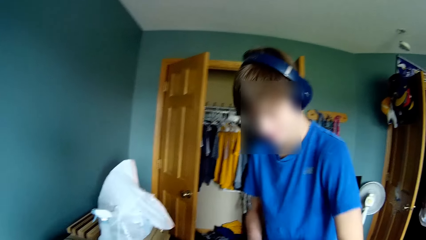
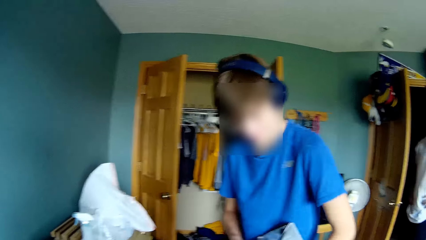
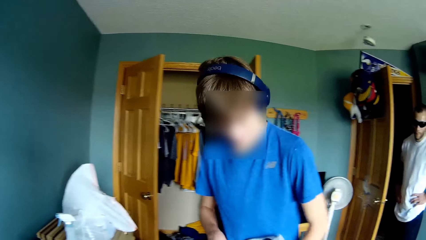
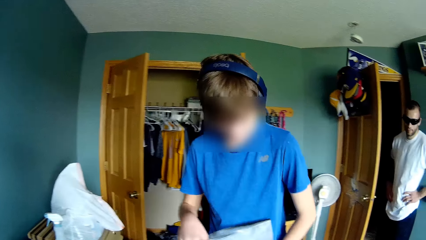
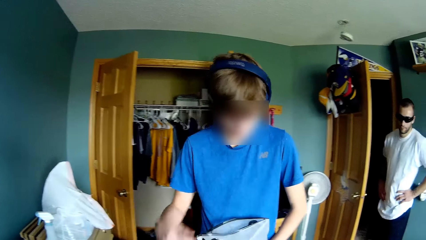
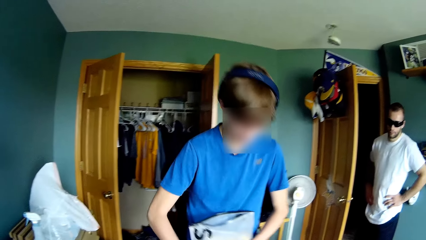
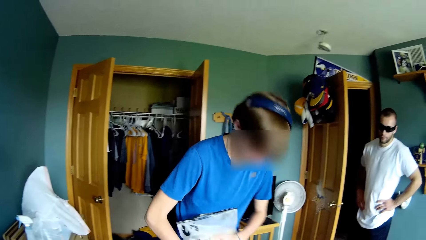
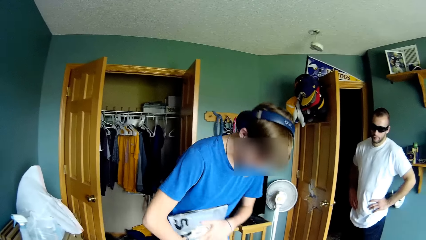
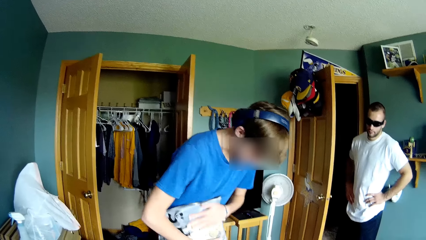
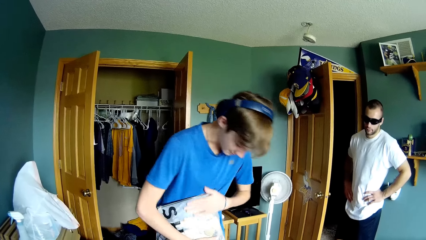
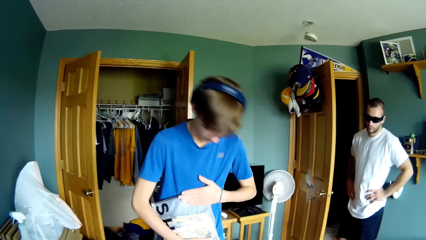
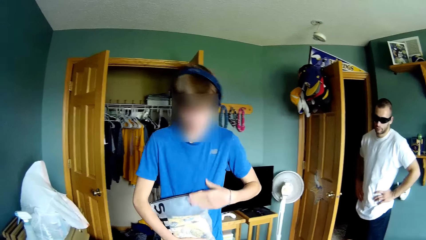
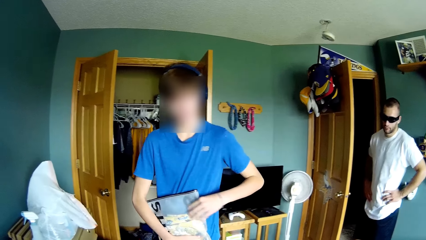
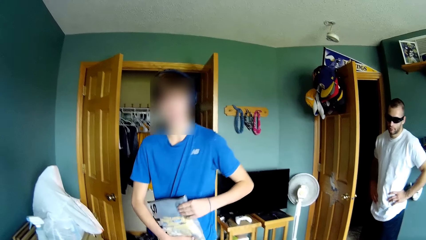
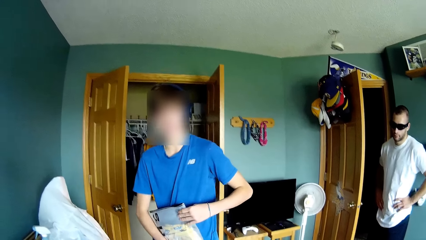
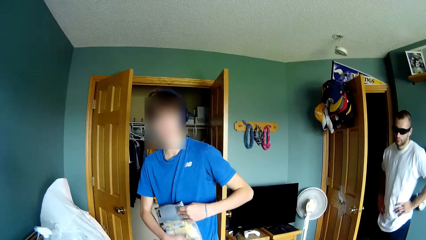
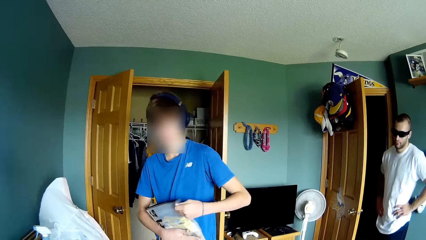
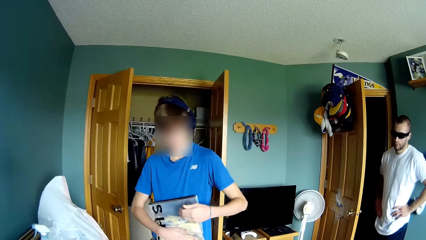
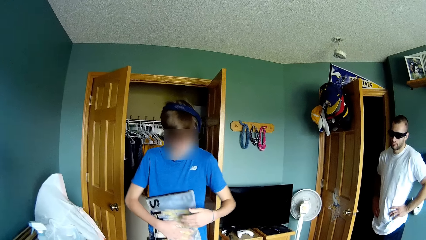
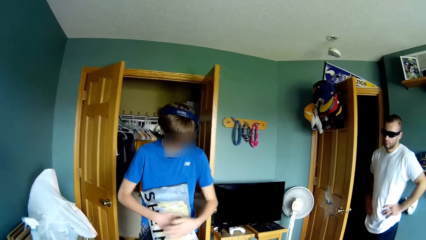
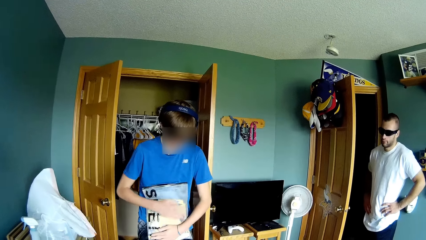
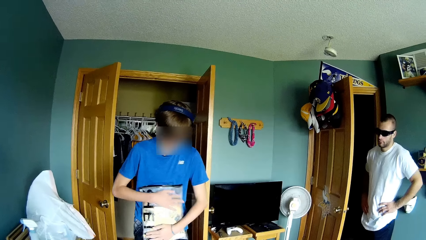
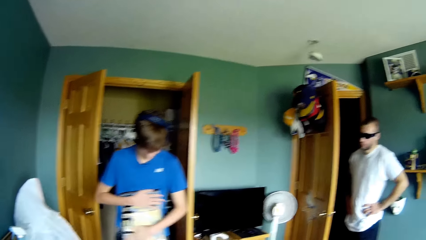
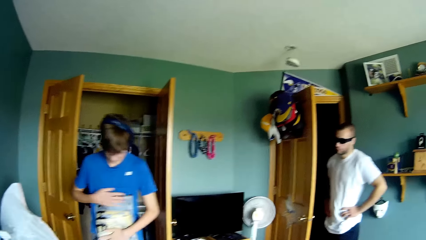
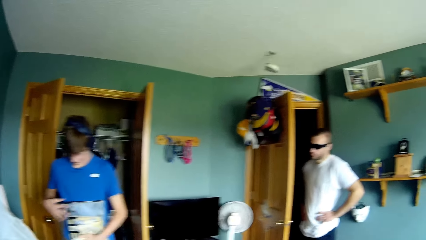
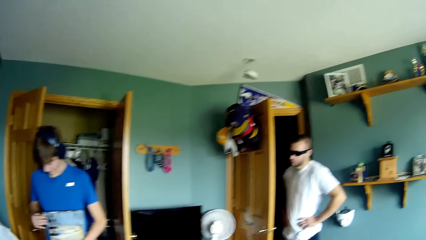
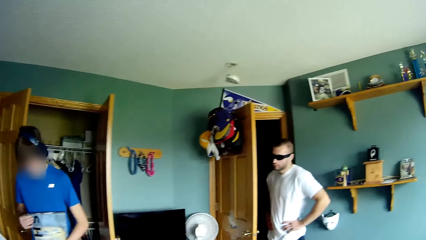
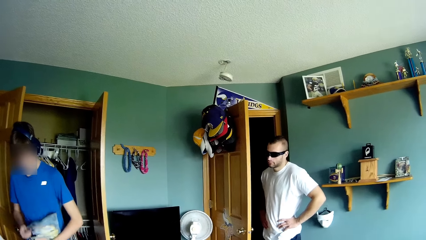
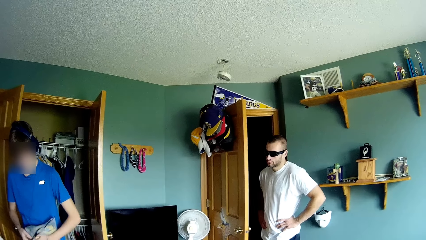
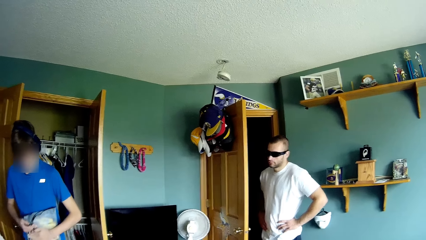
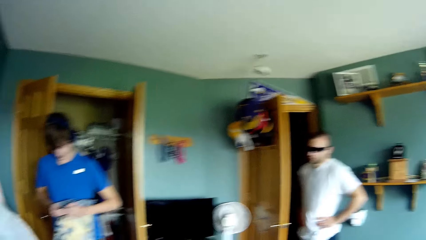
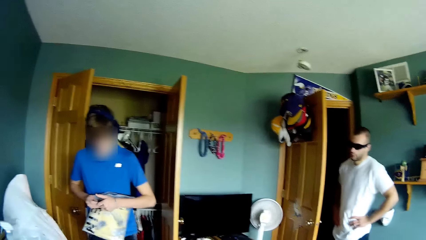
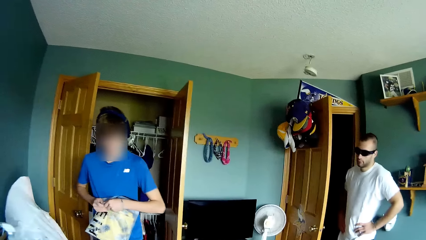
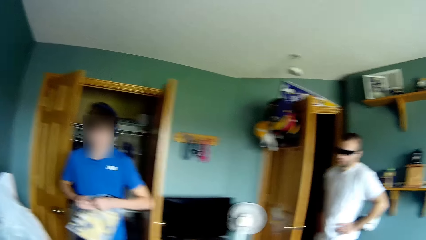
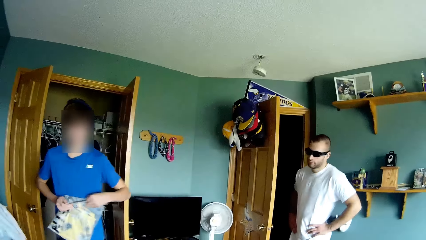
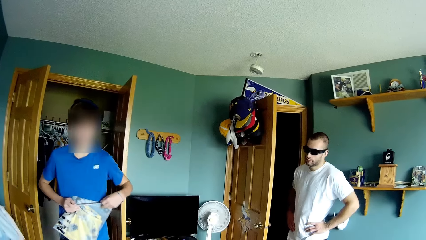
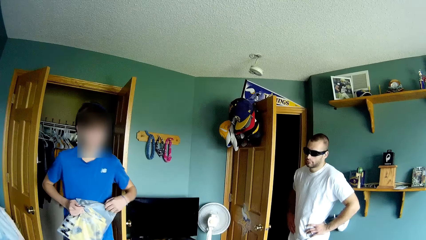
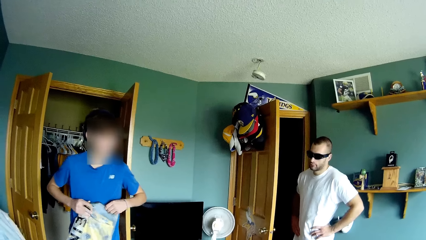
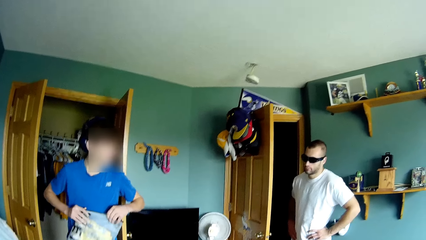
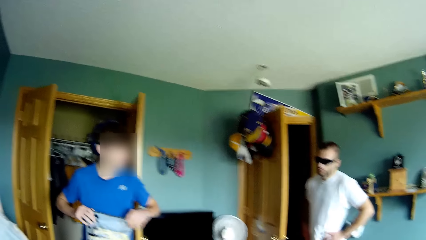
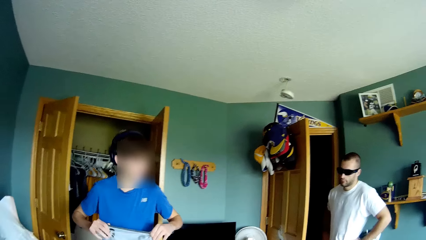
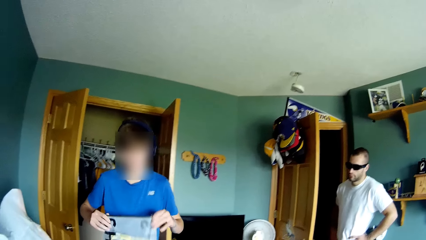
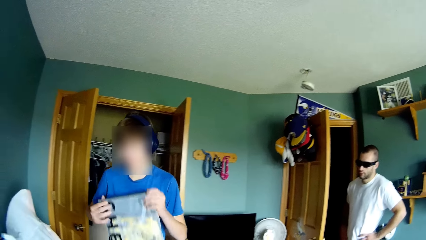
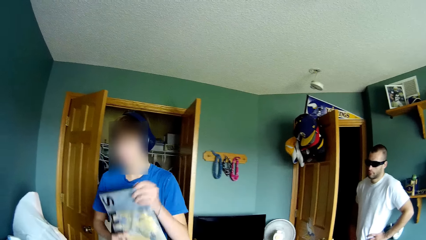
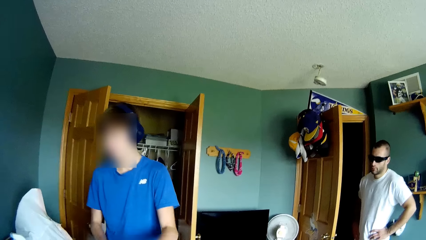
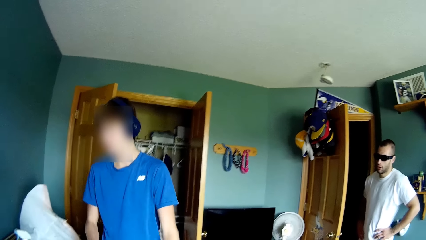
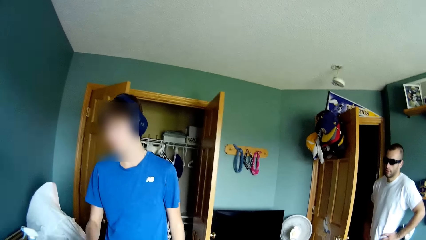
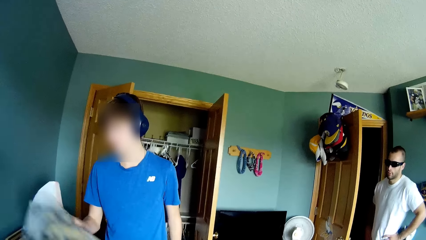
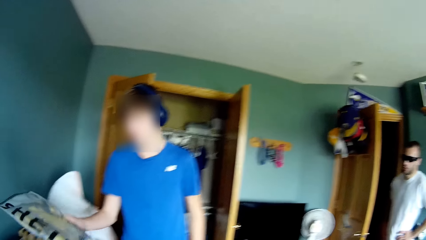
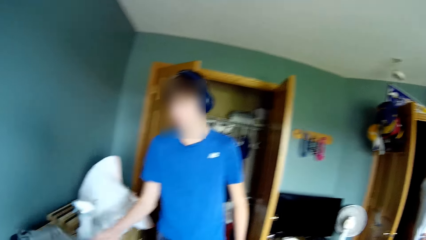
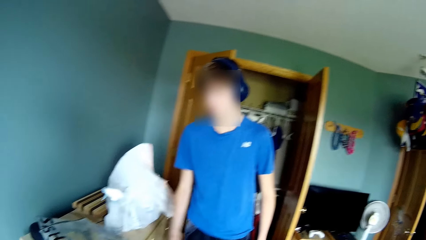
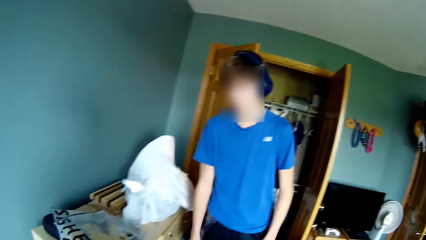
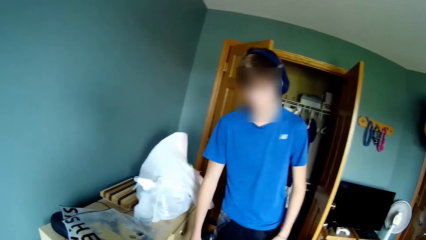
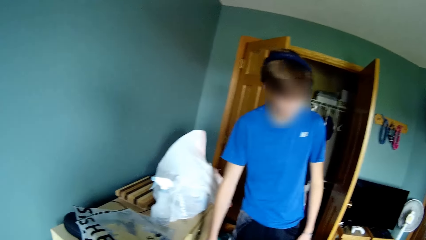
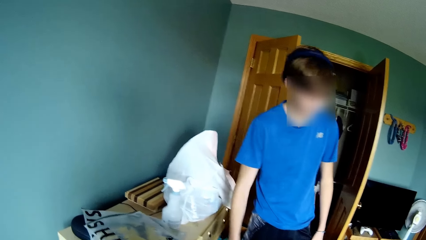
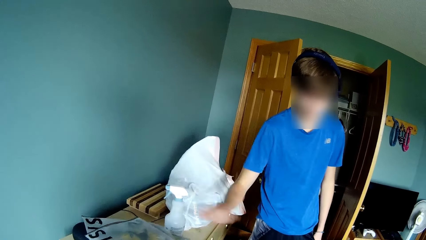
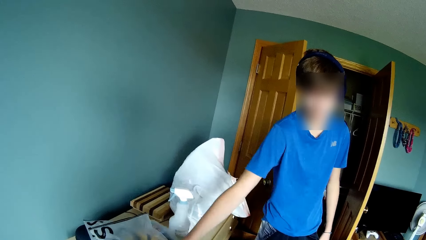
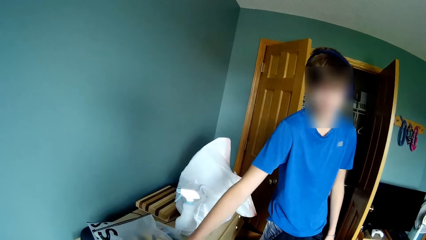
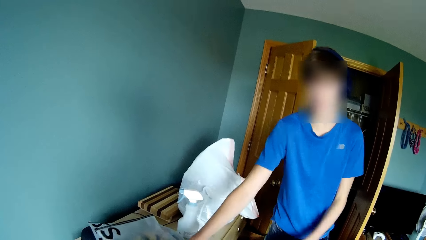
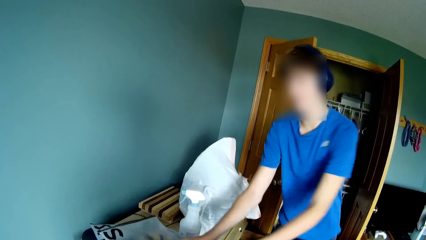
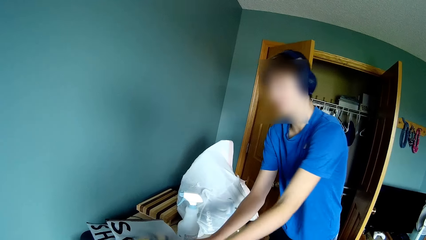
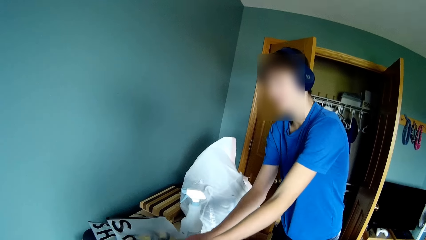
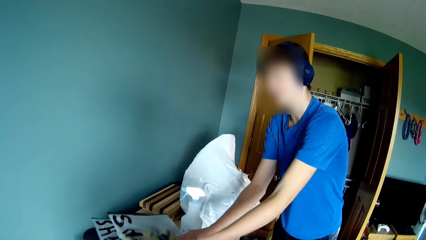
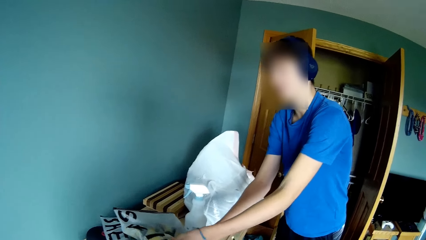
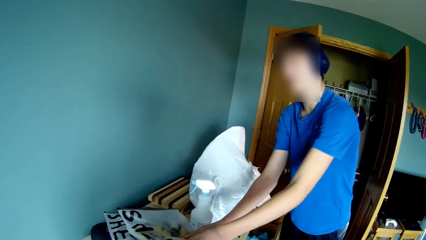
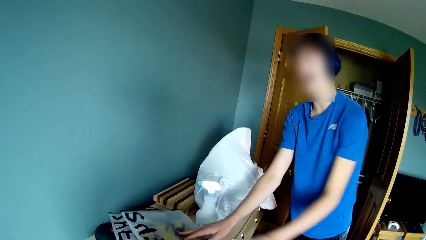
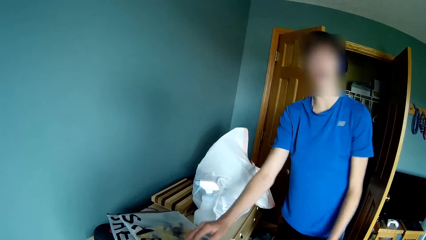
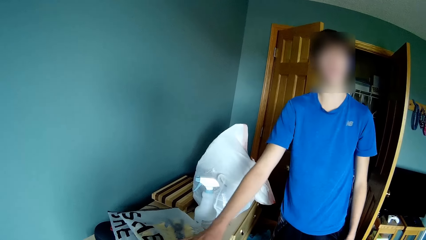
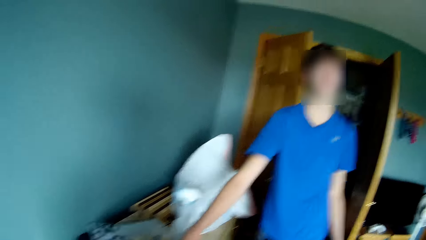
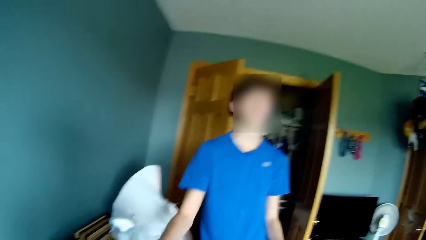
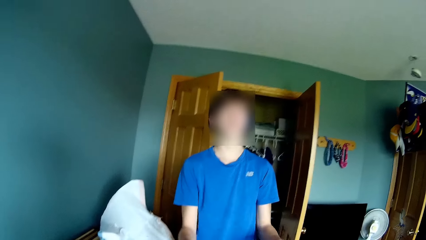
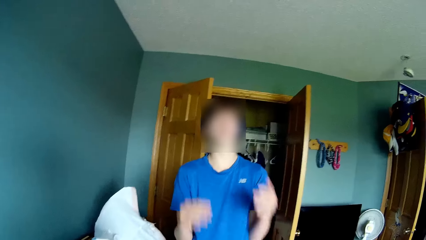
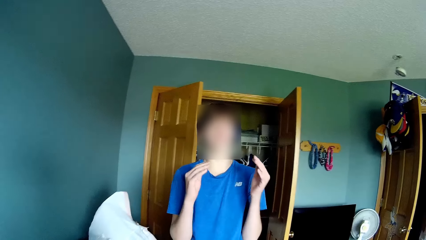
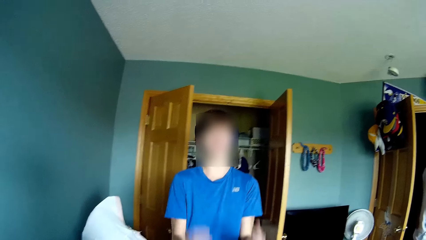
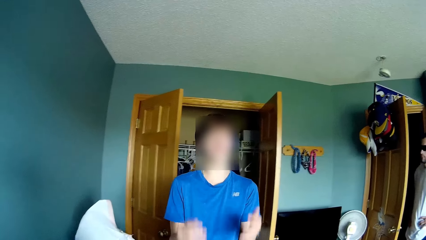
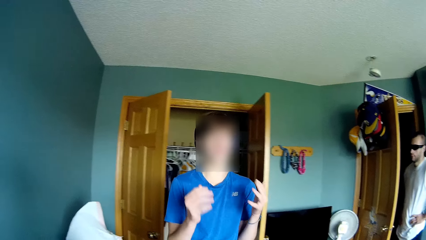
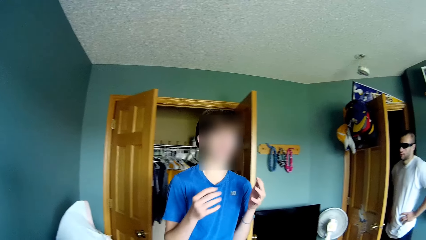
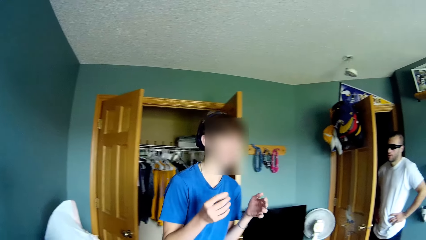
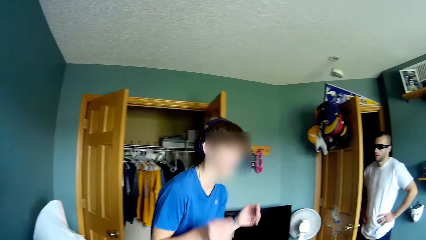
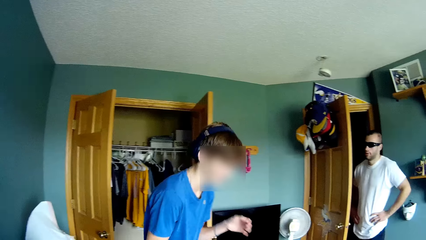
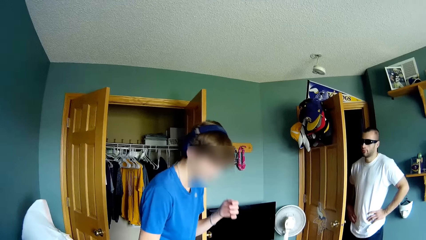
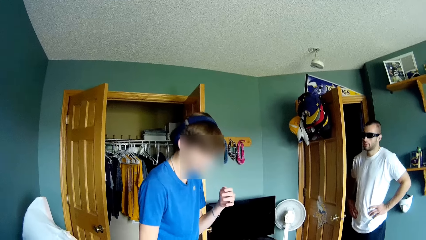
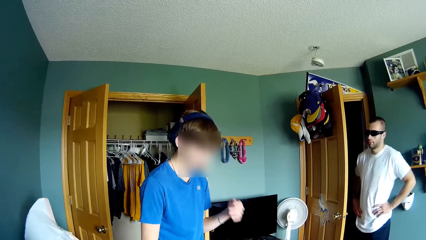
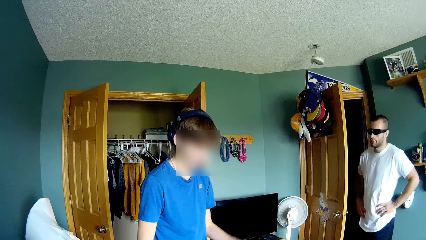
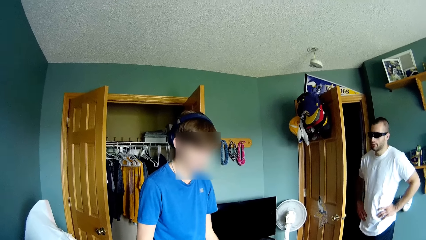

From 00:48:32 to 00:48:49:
A man holds papers in hand and wipes a package with his hands. The man speaks to the camera wearer. The camera wearer speaks to the man. The man touches the paper against his body. The man drops the paper on the table. The man holds the package with his hand. The man grabs the papers on the table. The man makes gestures with his hands. The man speaks to the camera wearer.
